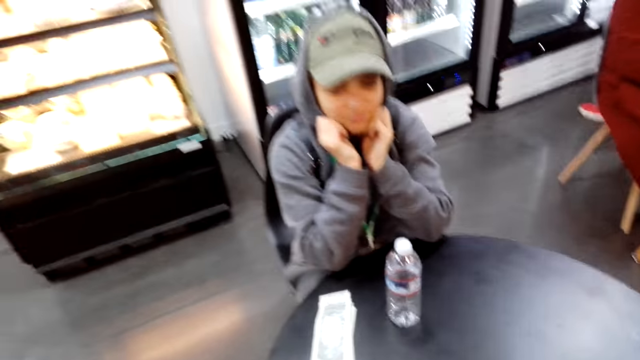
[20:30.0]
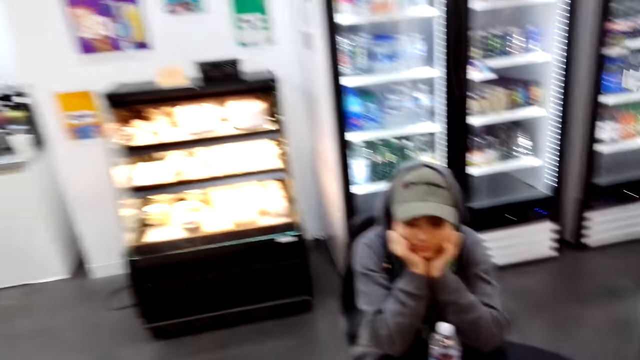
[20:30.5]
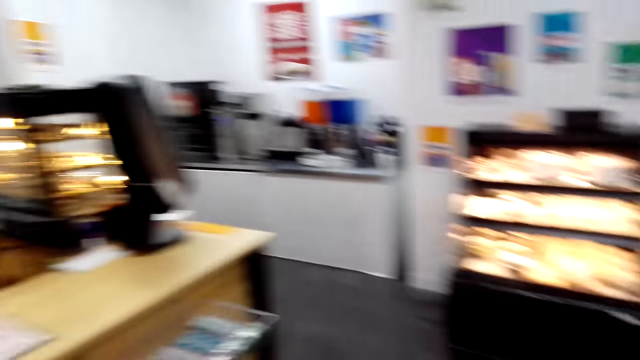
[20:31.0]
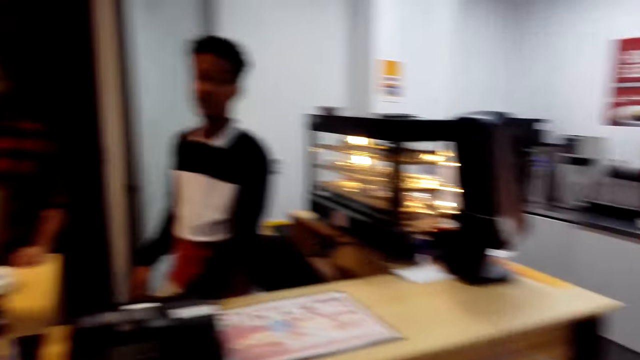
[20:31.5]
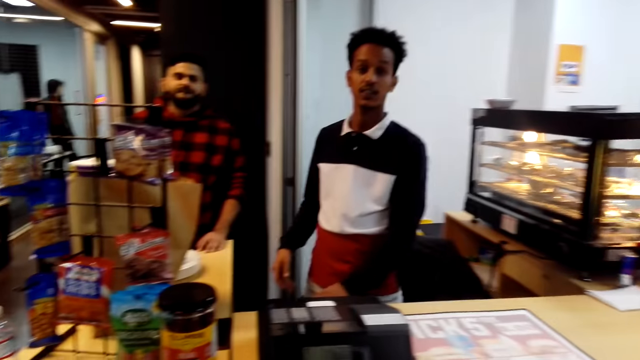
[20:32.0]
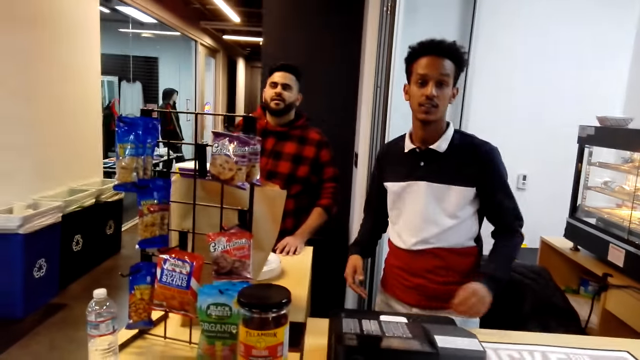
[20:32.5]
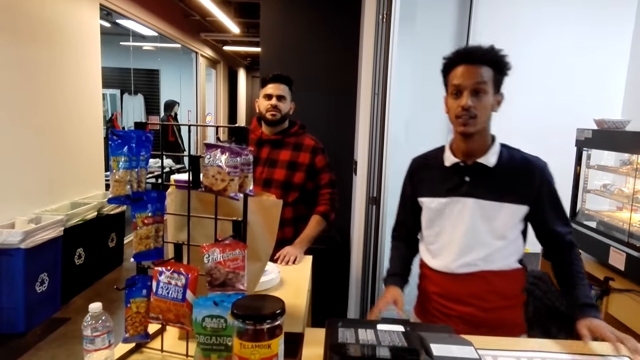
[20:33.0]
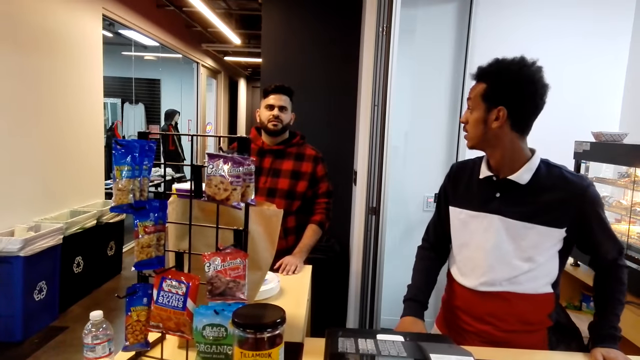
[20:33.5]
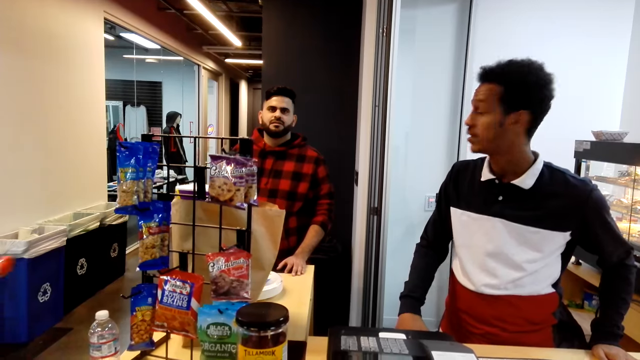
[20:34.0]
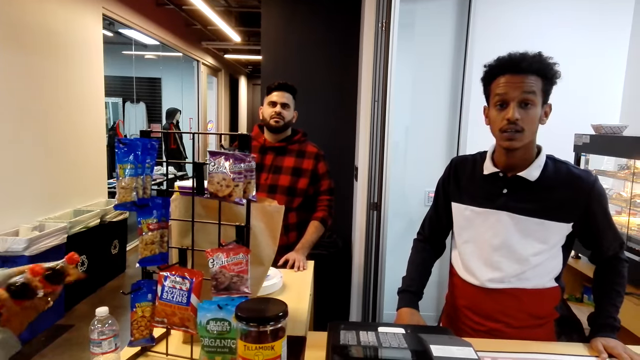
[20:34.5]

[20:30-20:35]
A lady holds on the cheeks. The lady lowers her hands. A man looks forward. The man looks at another man, and holds on the counter.
